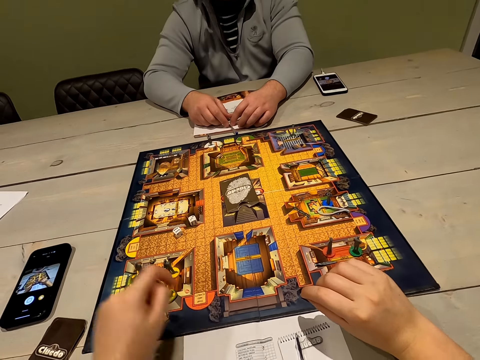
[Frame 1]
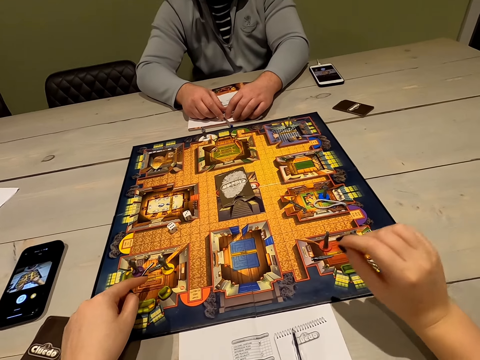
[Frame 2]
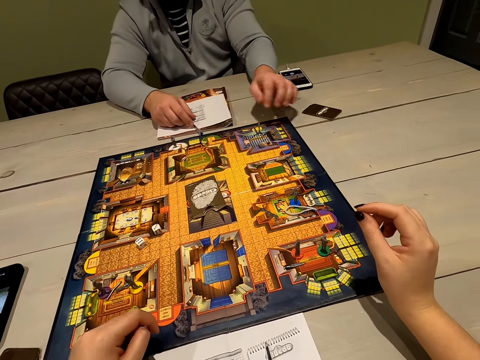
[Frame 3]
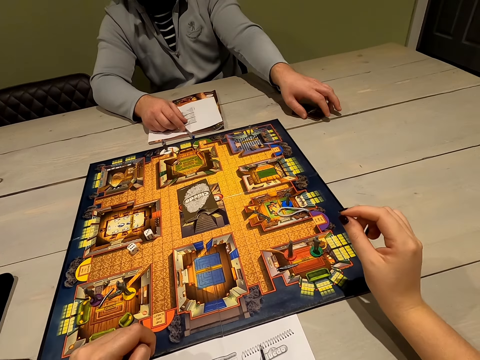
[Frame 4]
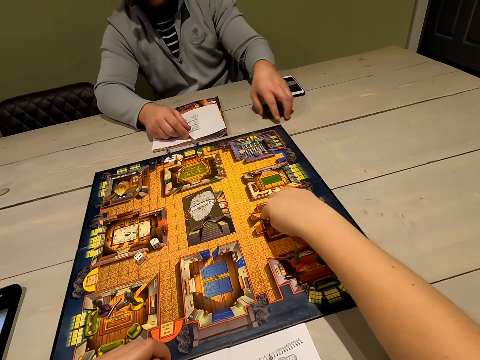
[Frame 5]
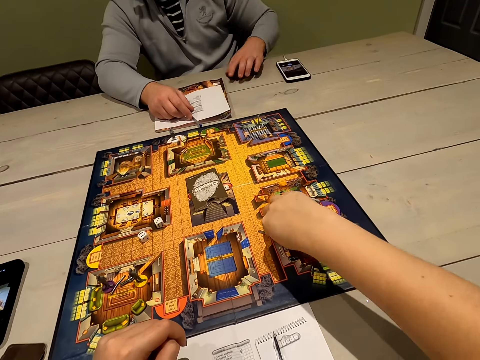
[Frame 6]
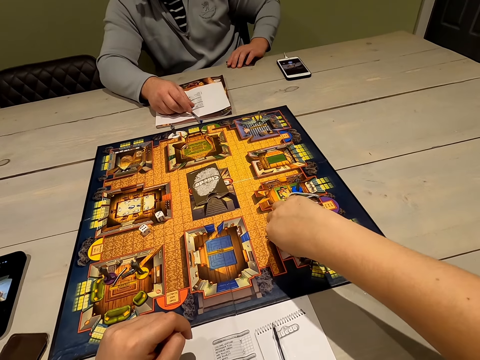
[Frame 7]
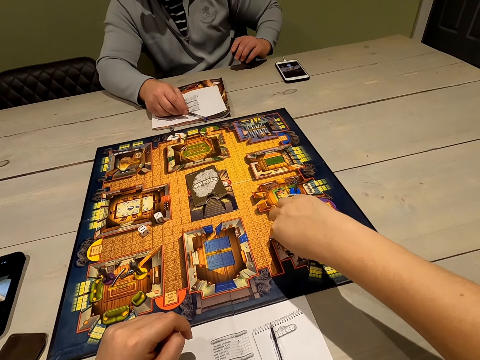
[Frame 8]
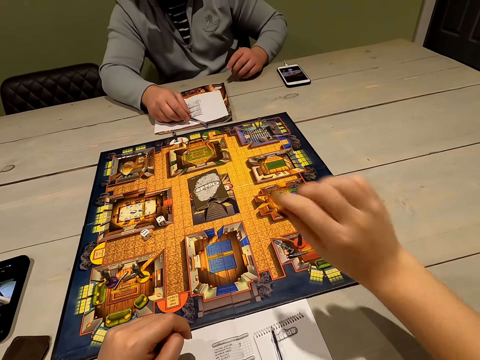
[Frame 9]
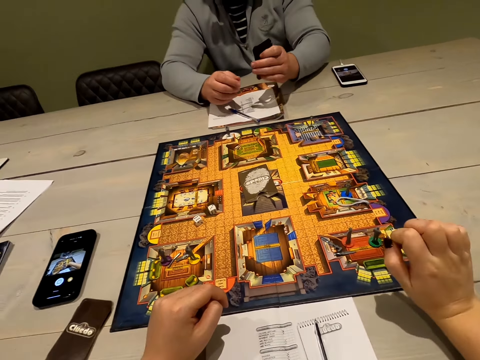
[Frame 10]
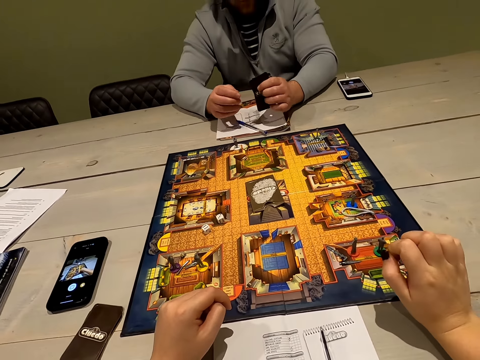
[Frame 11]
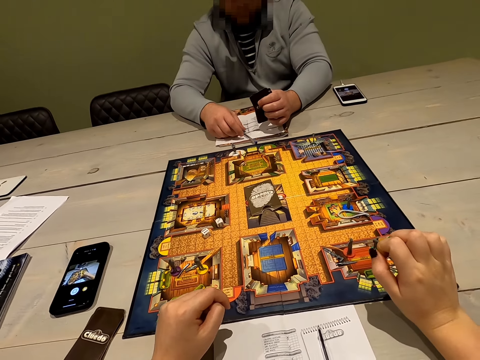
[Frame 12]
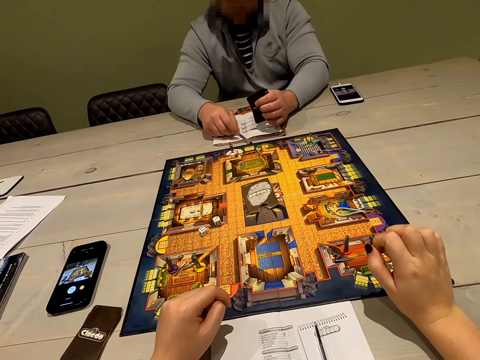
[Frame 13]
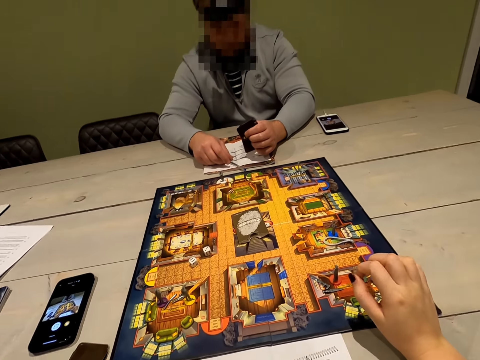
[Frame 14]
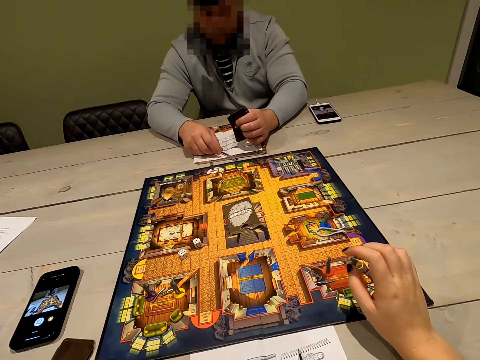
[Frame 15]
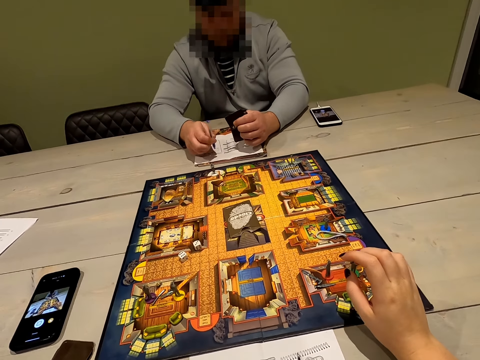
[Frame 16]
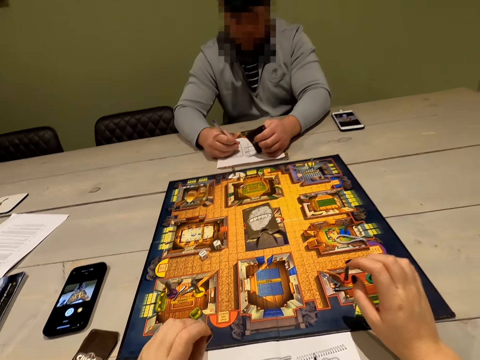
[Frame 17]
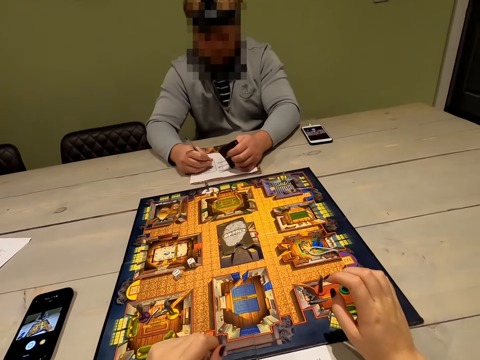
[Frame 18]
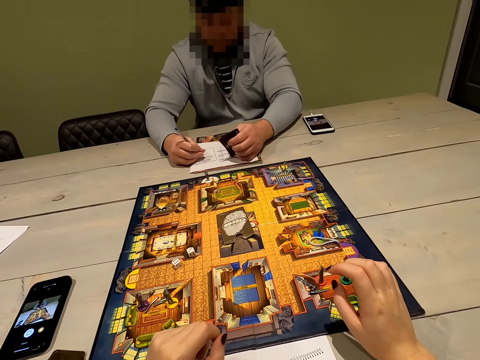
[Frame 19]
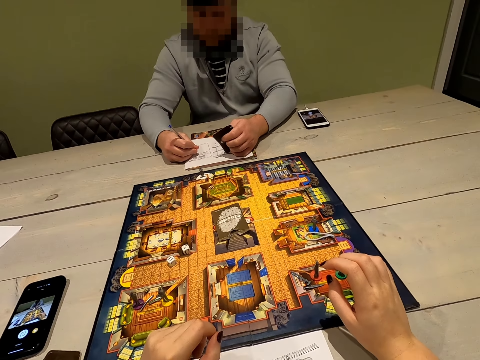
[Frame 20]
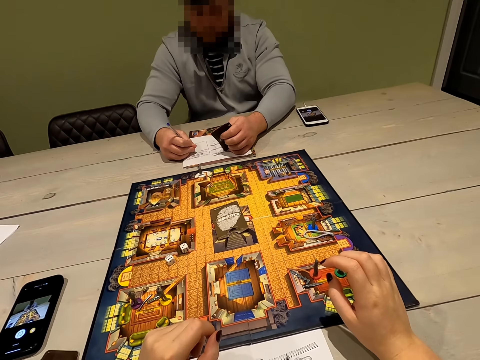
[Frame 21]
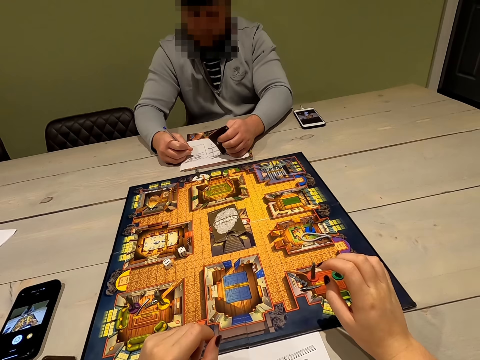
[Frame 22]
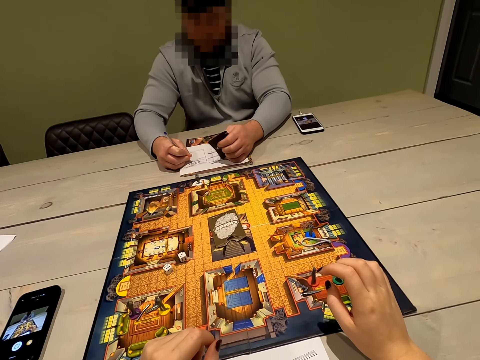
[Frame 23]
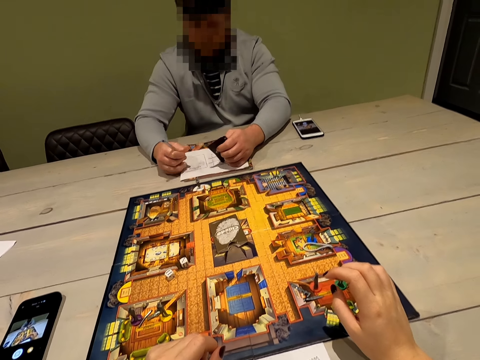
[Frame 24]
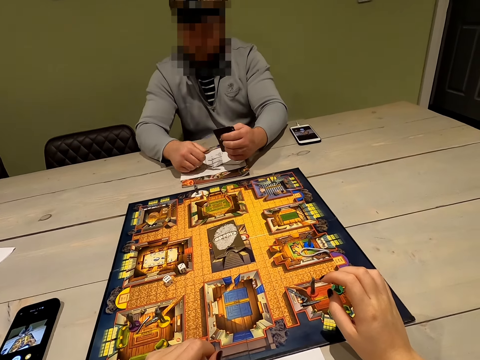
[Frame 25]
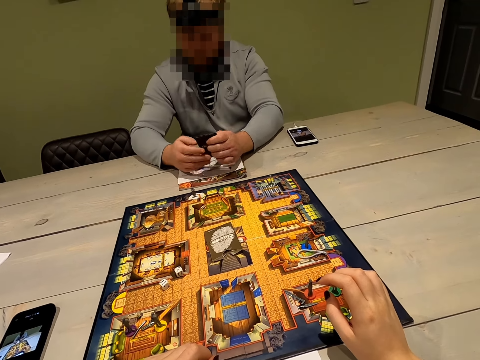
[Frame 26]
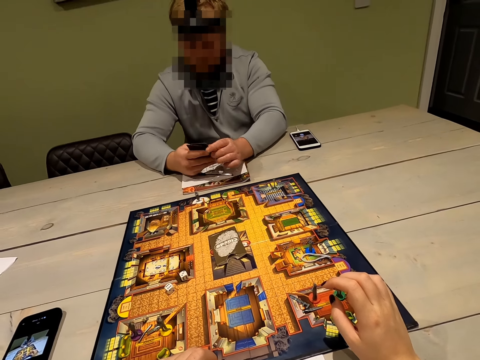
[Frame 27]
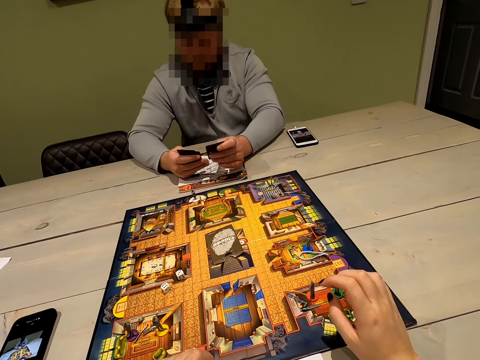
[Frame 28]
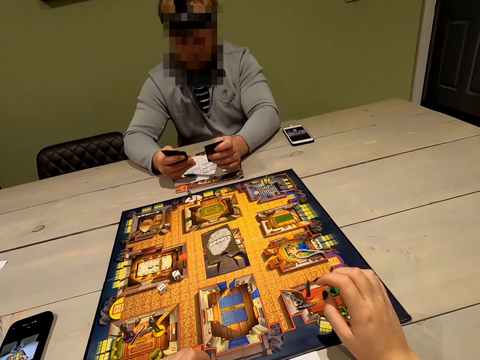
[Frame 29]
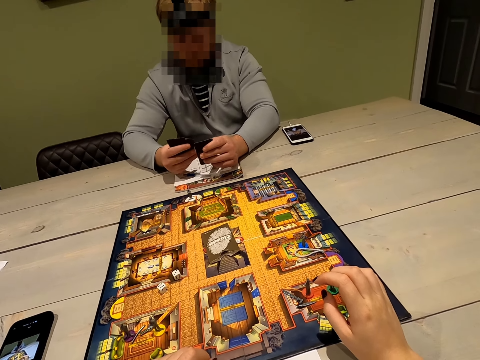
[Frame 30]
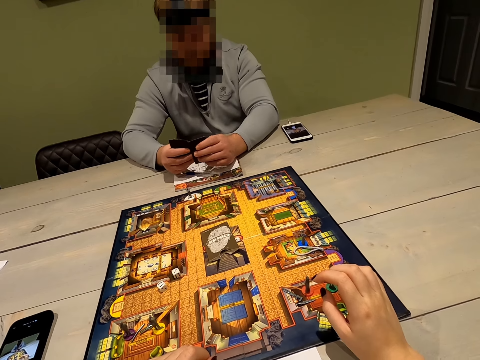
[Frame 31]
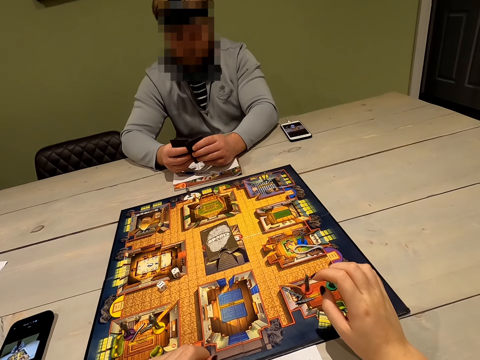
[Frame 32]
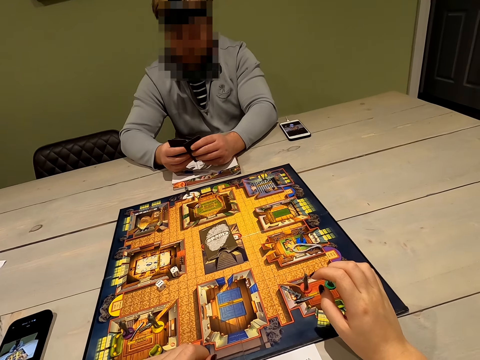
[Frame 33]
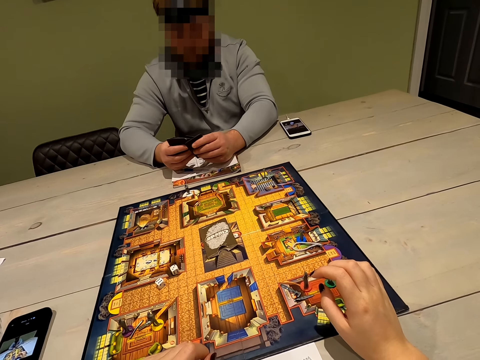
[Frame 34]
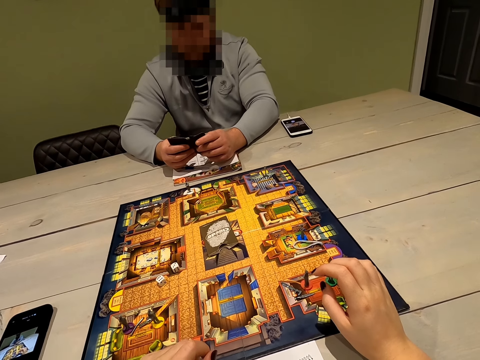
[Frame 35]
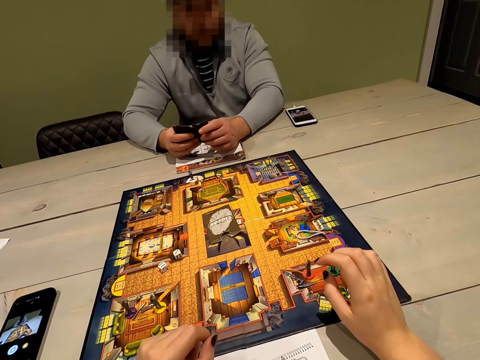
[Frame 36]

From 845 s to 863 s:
A person picks up cards on the table. The camera wearer moves a pawn piece on the board game. The person writes on a piece of paper with a pen. The person holds the cards in his hands. The camera wearer looks at the person.

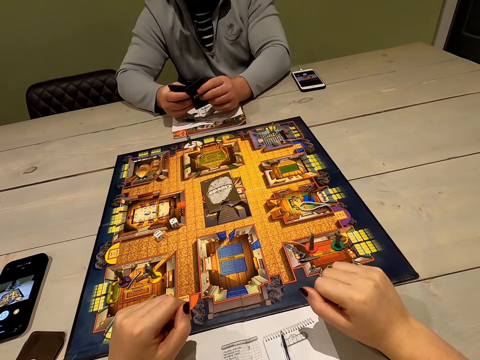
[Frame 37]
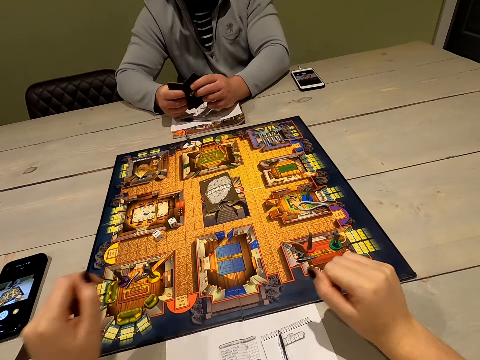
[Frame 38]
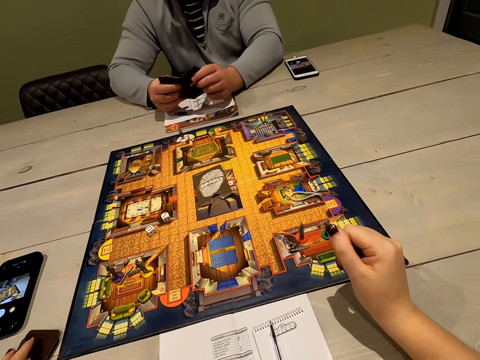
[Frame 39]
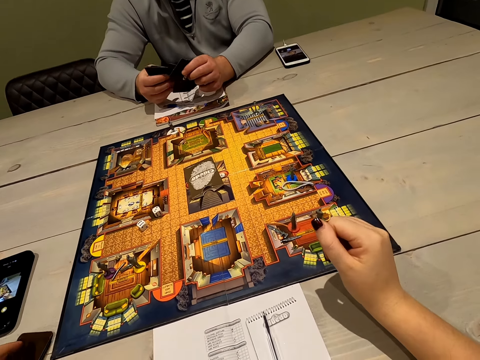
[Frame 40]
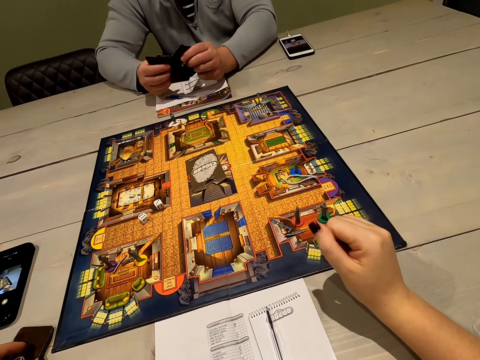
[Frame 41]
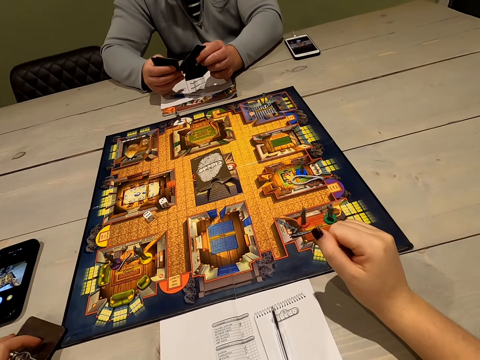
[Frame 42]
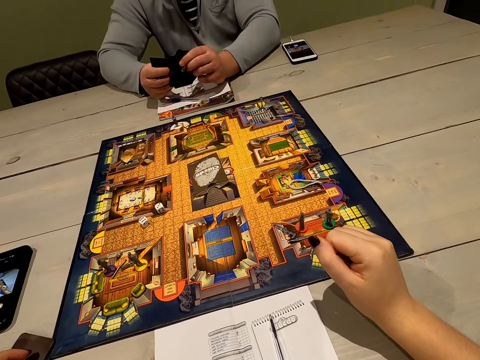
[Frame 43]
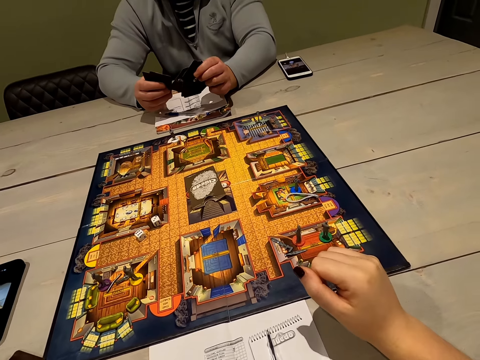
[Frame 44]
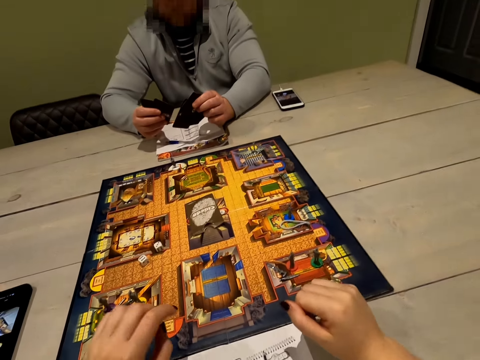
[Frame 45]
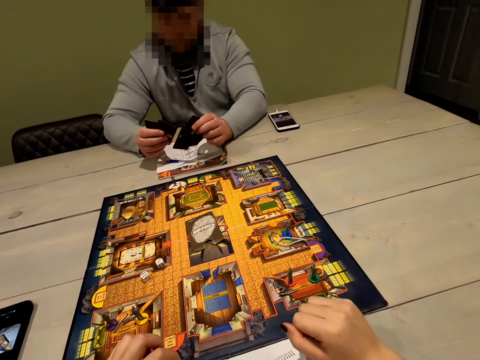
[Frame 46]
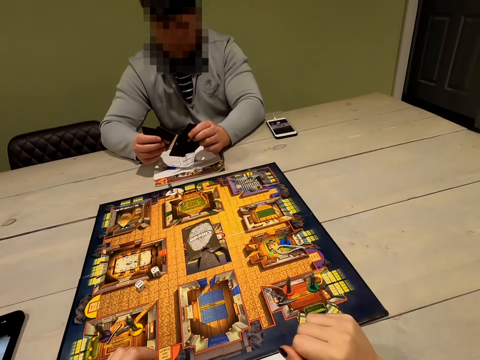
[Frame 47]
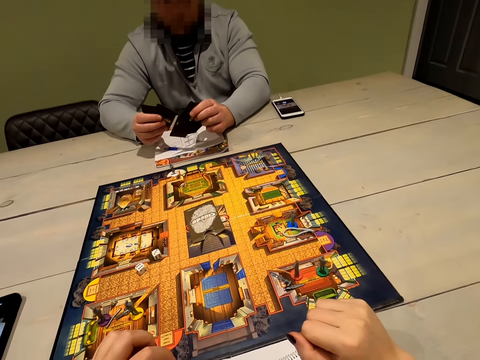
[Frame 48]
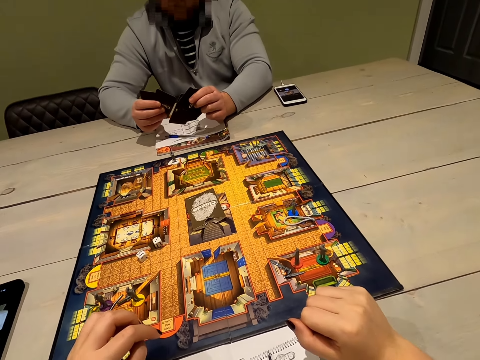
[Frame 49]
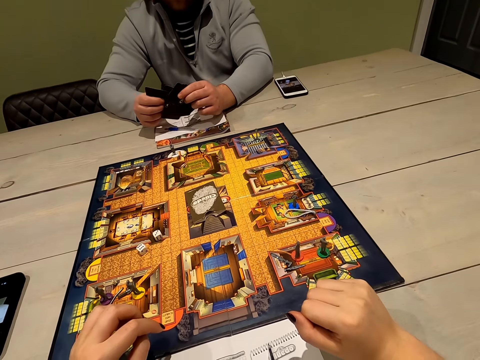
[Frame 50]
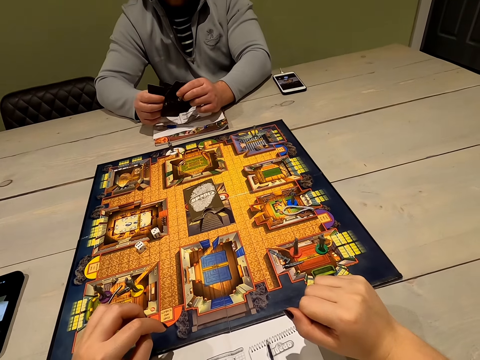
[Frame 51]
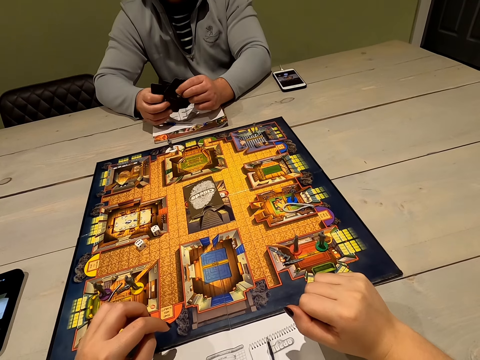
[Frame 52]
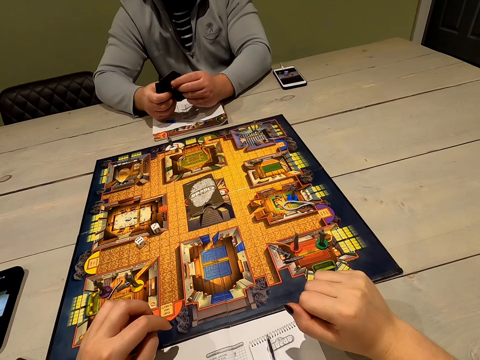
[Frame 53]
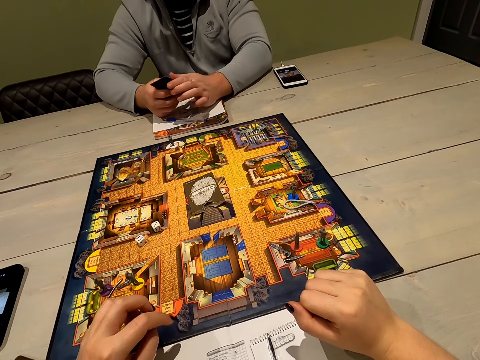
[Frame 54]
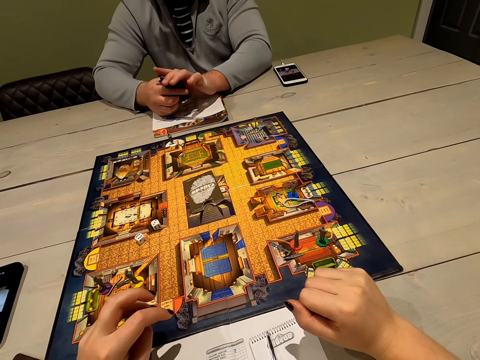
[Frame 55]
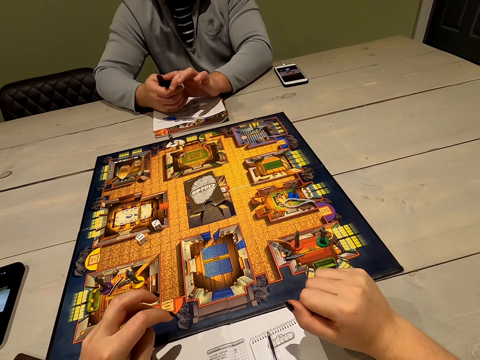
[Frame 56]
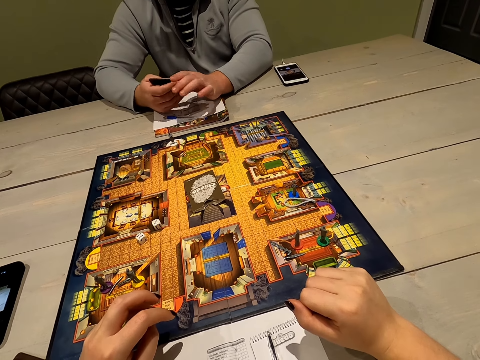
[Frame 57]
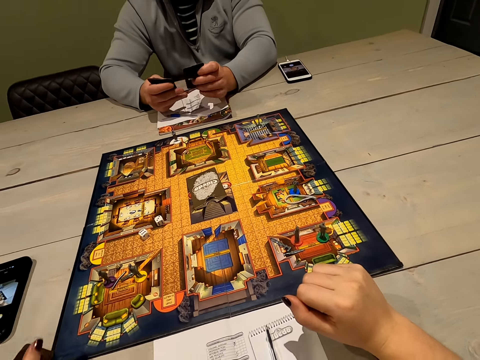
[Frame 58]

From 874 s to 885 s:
The camera wearer touches her cards on the table. They look at the game board.
